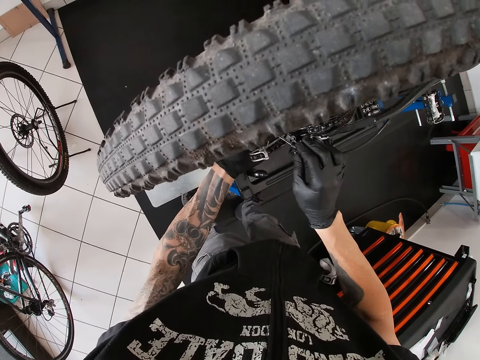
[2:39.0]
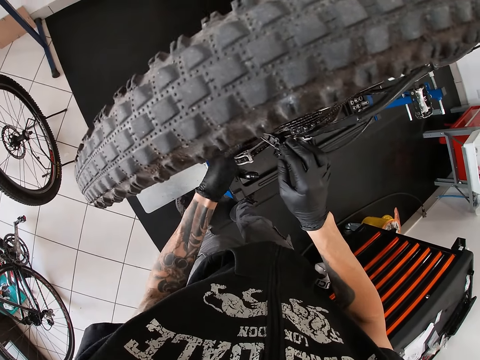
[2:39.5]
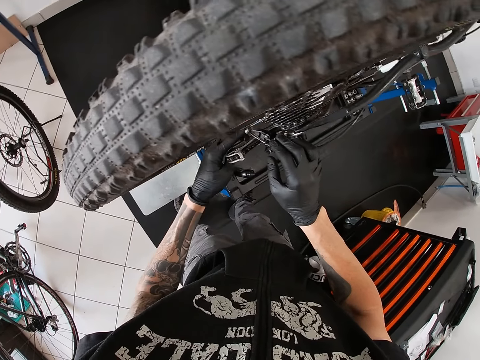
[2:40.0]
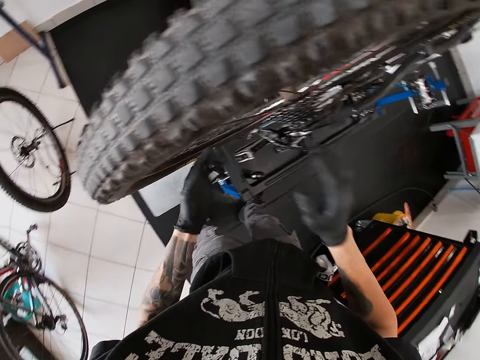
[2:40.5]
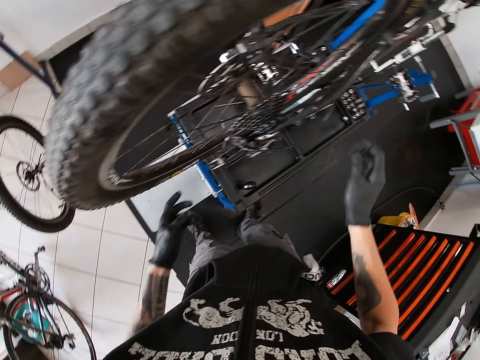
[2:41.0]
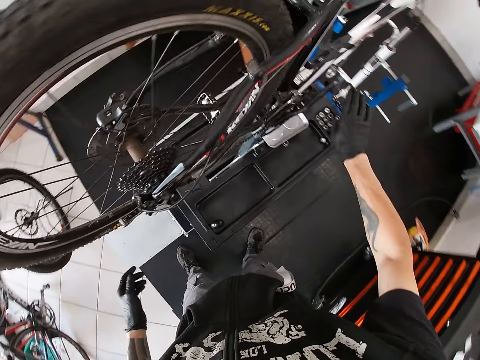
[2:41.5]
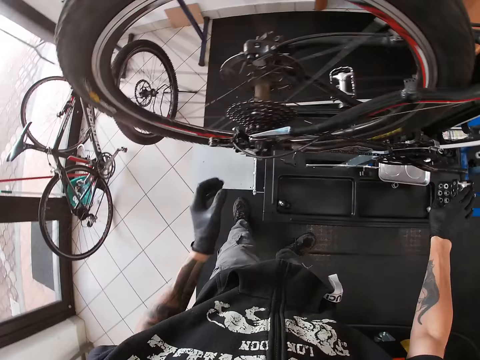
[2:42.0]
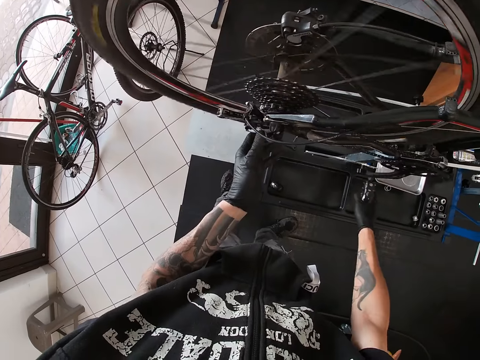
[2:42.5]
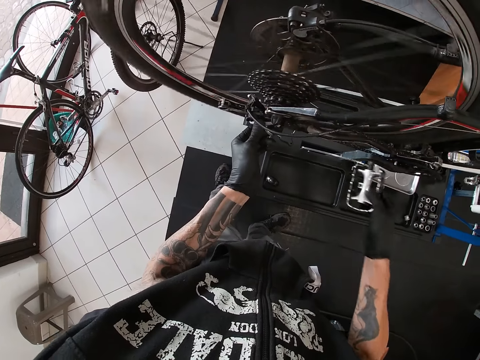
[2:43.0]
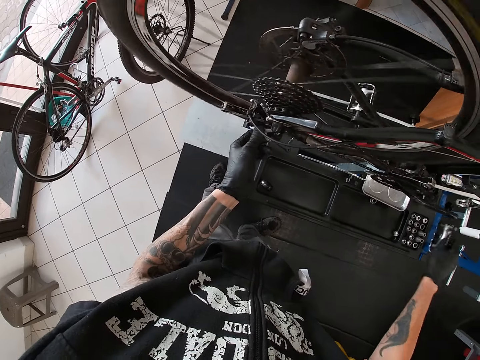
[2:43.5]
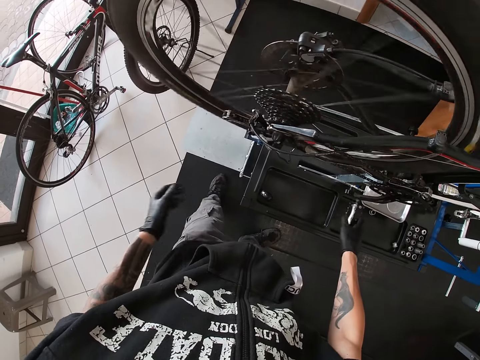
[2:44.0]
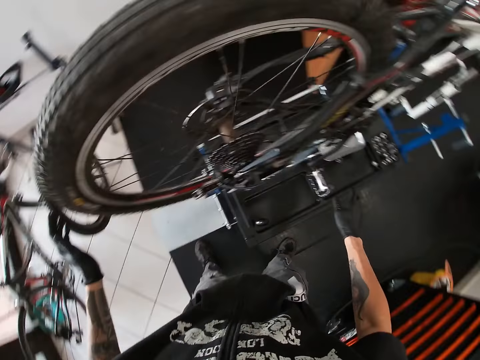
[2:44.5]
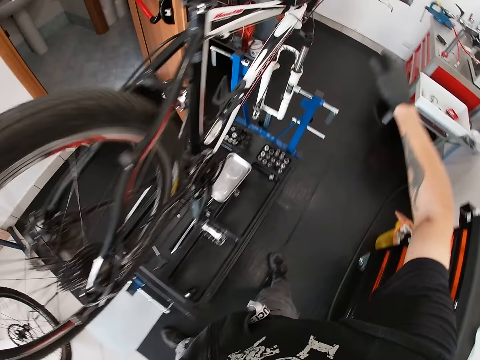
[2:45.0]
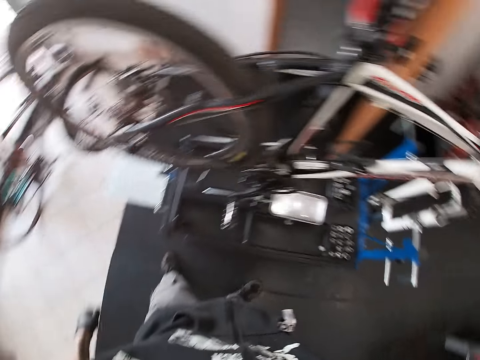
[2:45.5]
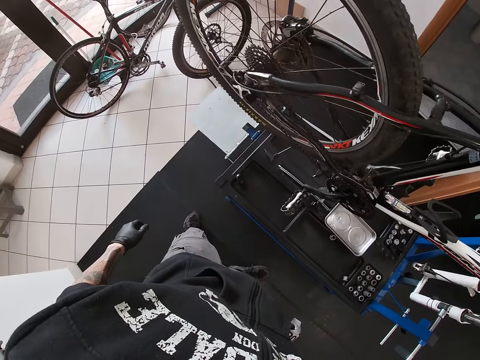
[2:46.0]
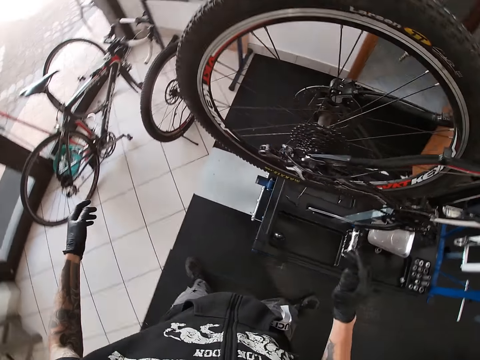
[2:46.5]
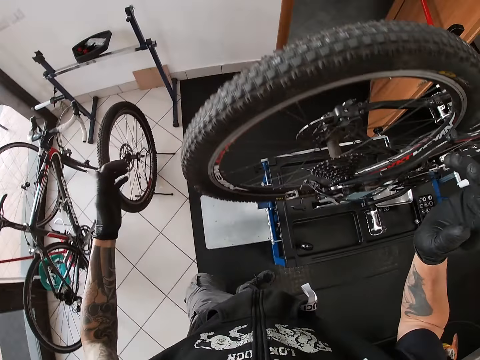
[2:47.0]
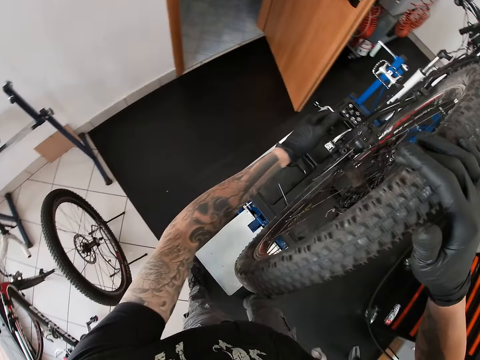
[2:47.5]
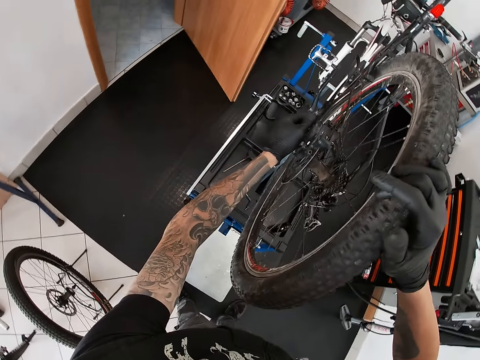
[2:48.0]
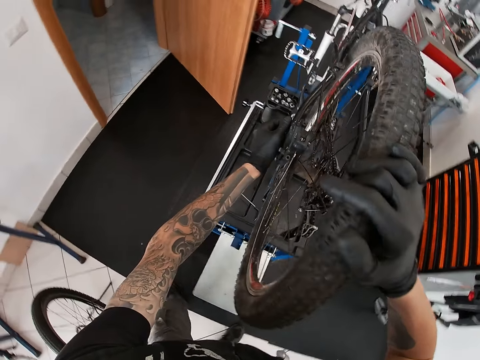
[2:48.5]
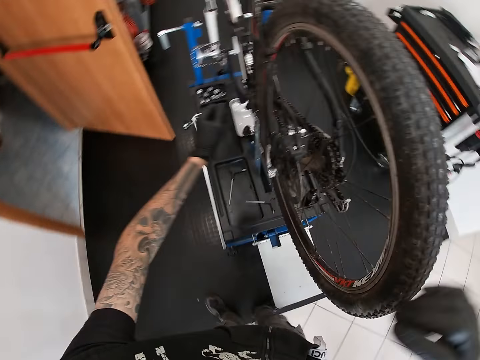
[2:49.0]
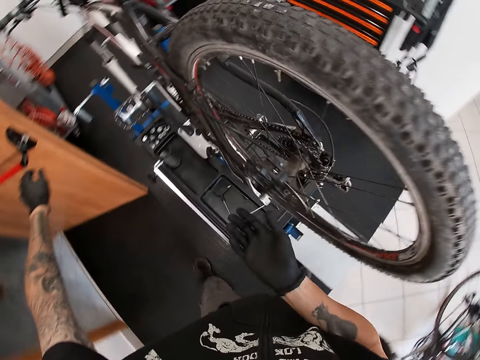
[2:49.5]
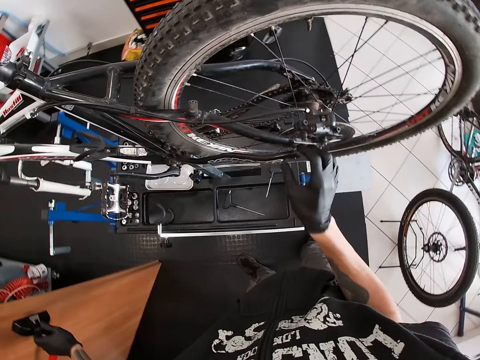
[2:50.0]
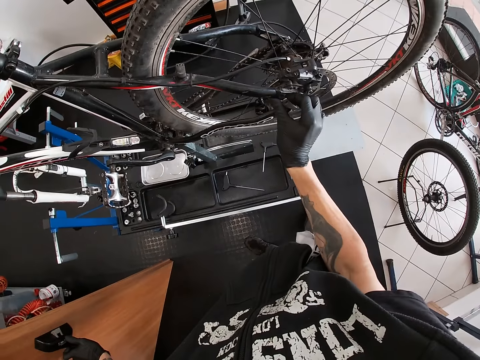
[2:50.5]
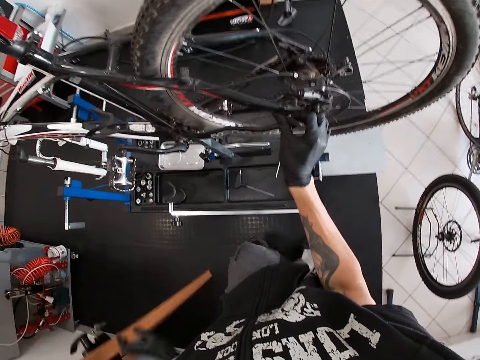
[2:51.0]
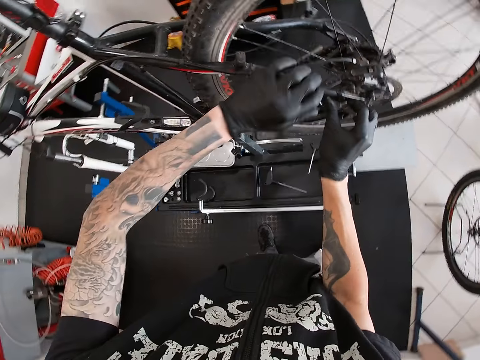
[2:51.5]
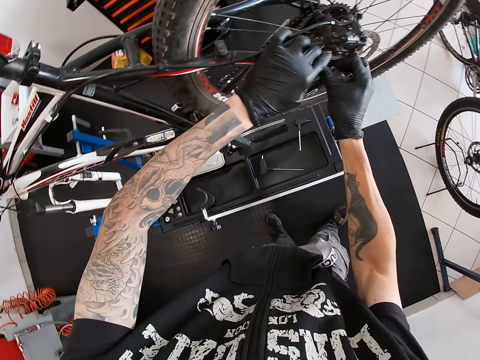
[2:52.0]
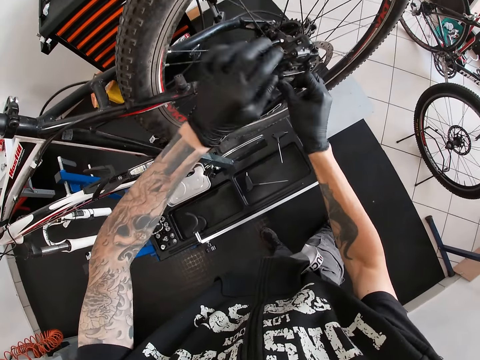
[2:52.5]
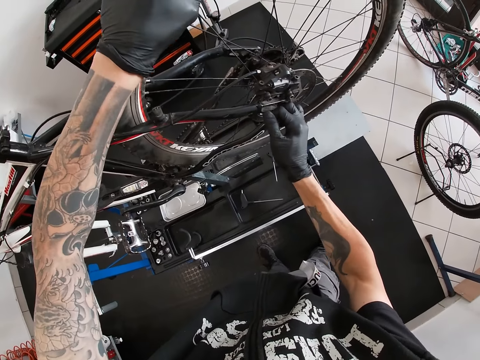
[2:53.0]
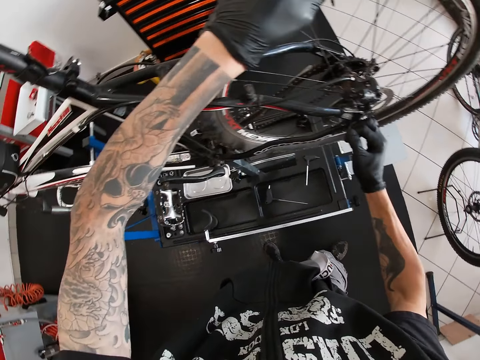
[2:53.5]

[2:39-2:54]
The camera wearer touches the rear derailleur of the bicycle. He rotates the wheel with the pedal. He touches the grip of the bicycle. He holds the bicycle handle with his right hand. He checks the wheel with his left hand. He touches the tire of the bicycle. He holds a door handle with his left hand. He closes the door with his left hand. He loosens the wheel with his hands. He touches the rear disc brake of the bicycle.

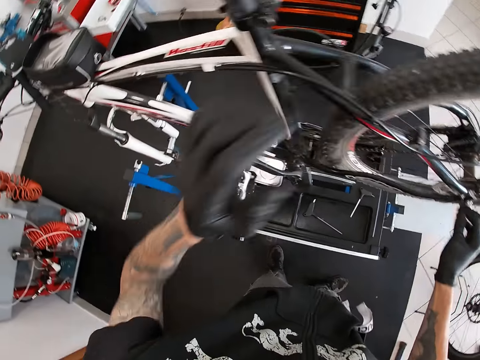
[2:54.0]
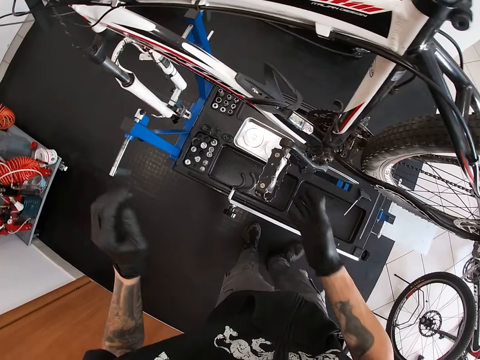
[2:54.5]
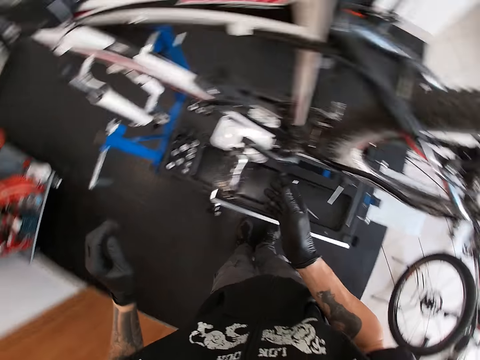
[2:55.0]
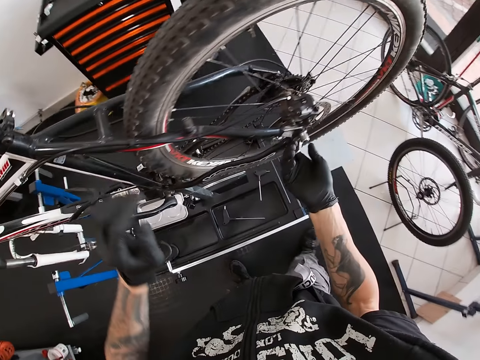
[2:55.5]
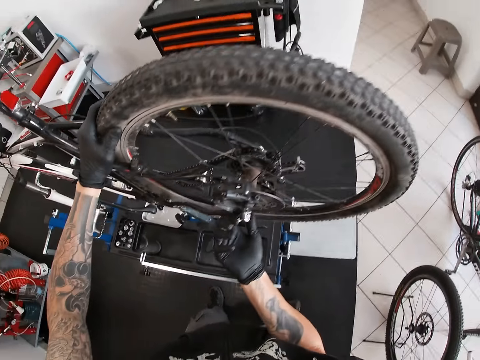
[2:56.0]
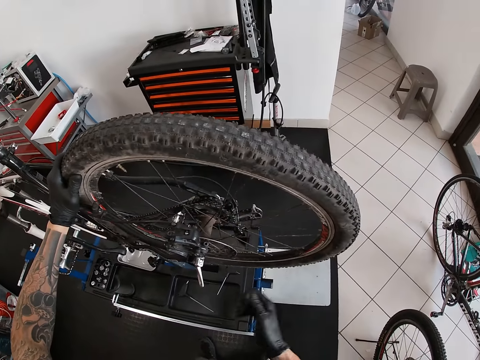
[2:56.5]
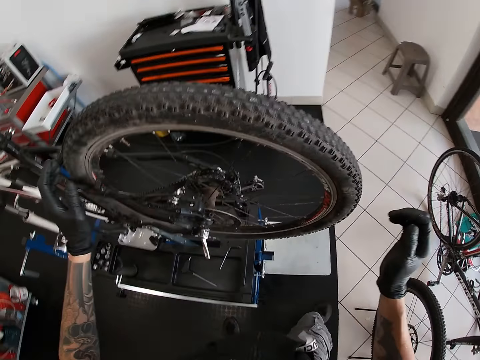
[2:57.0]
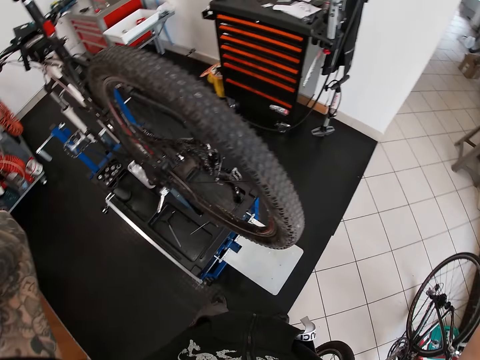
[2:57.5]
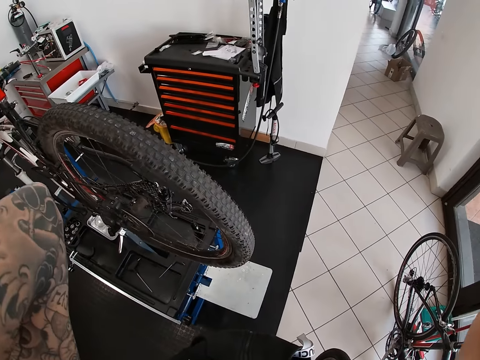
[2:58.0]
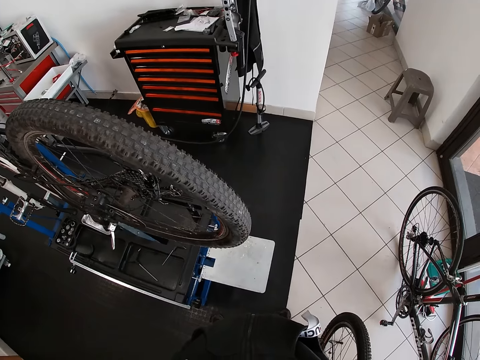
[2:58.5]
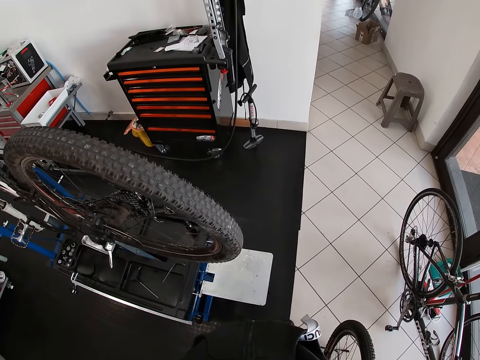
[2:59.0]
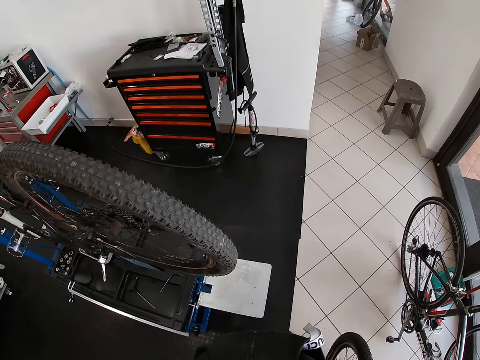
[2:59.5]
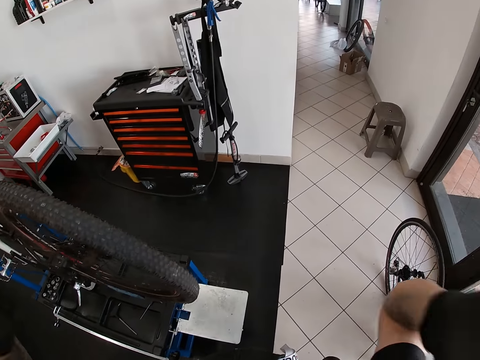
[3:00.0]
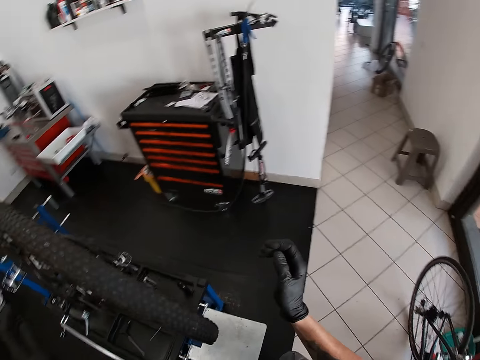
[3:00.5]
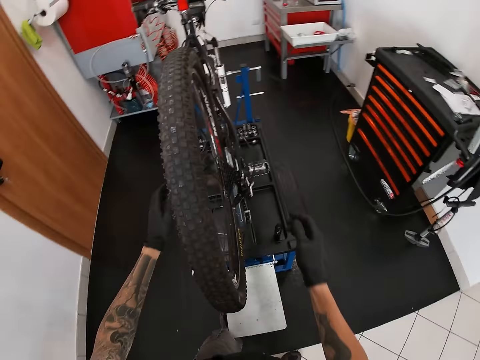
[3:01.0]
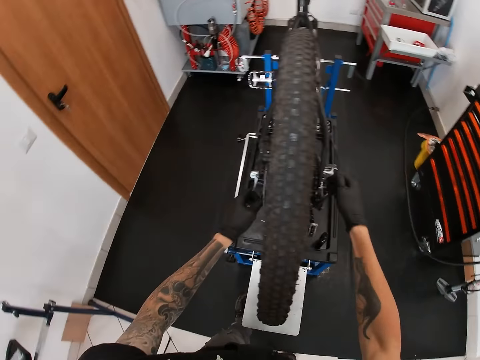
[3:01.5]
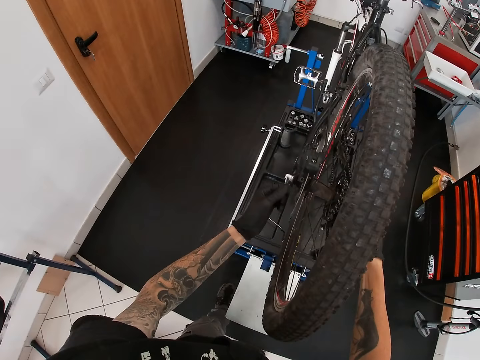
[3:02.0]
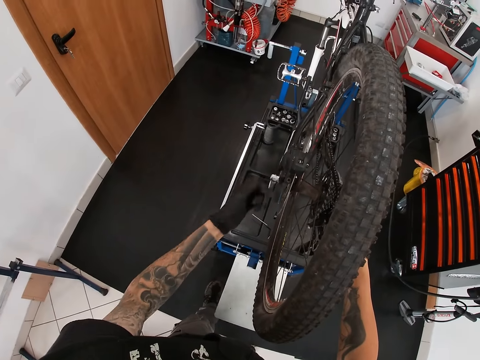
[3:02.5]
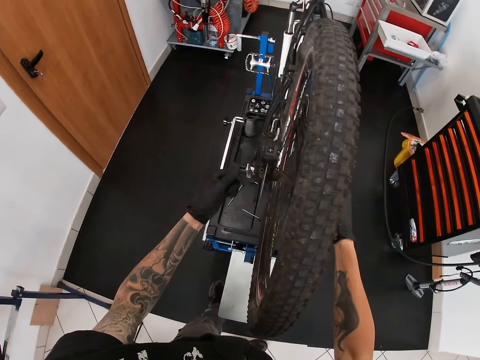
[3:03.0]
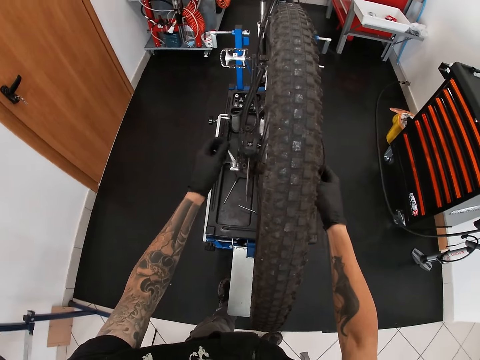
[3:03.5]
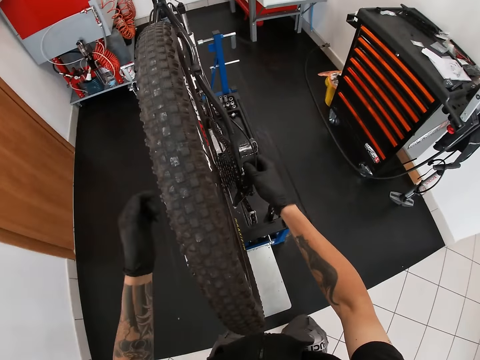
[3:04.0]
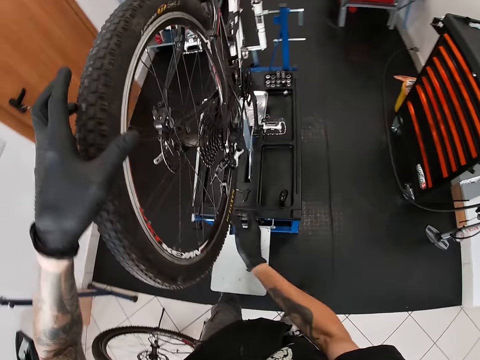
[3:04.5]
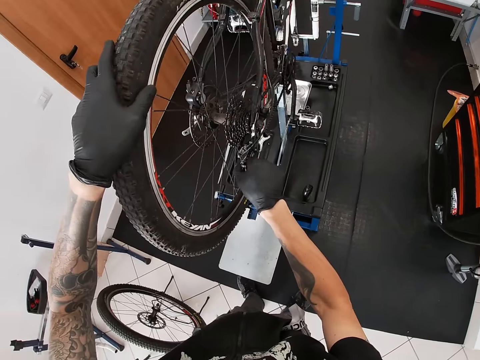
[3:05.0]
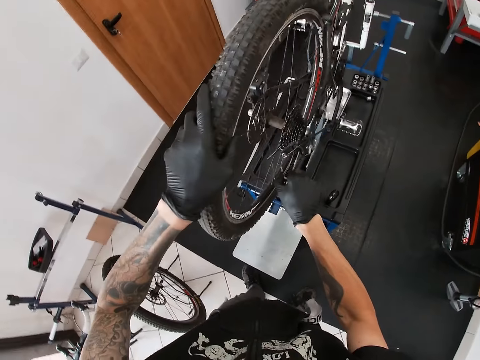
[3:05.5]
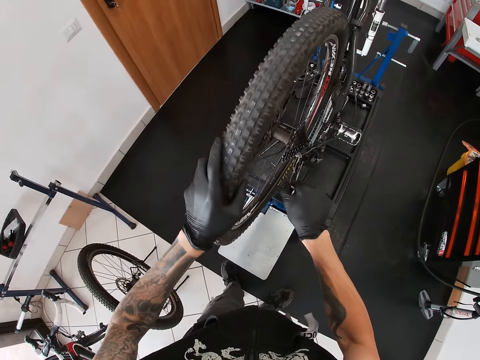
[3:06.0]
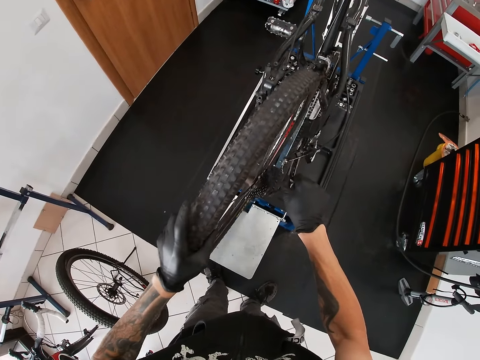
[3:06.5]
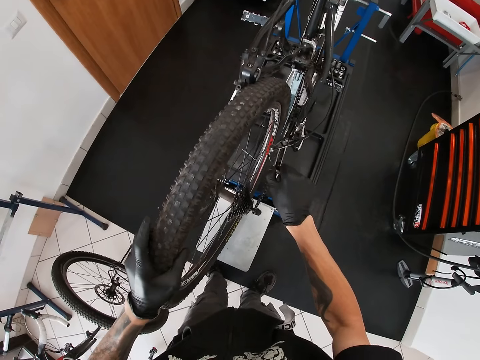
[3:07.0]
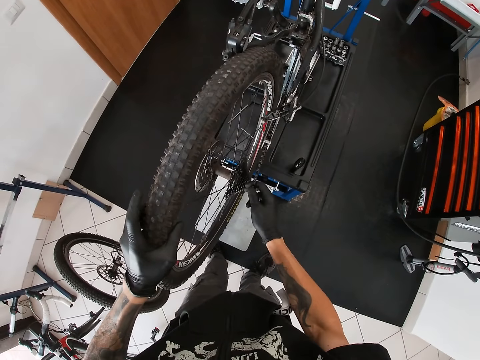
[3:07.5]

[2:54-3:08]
The camera wearer touches the wheel with his right hand. He touches the pedal of the bicycle. He loosens the wheel with his hands. He touches the crank arm of the bicycle. He loosens the wheel with his hands again. He rotates the crank arm of the bicycle. He removes the wheel from the bicycle with his hands. He shakes the tire of the bicycle.
